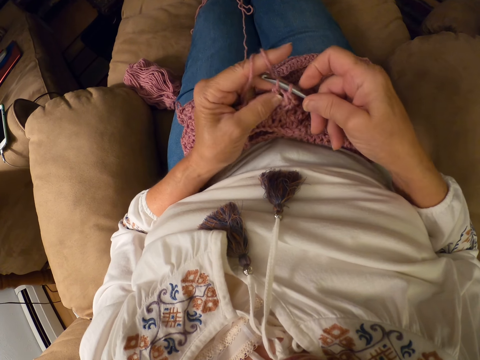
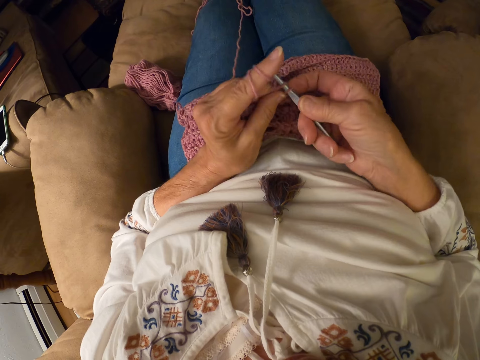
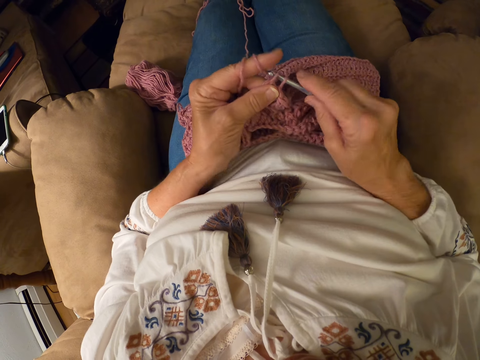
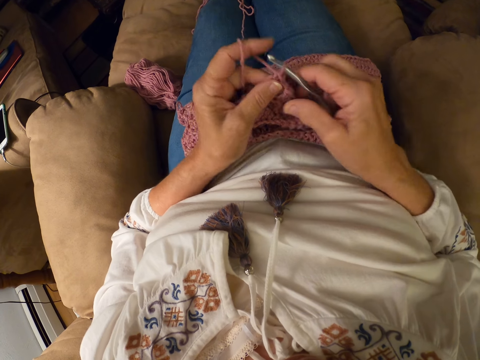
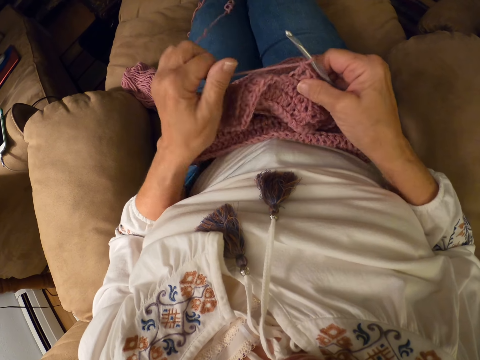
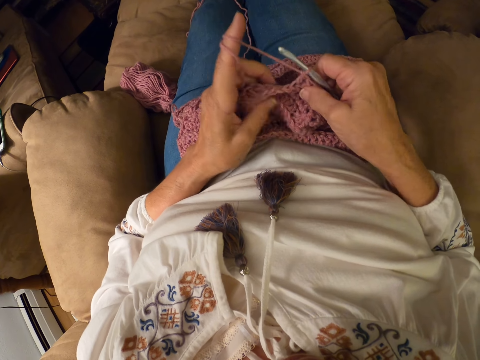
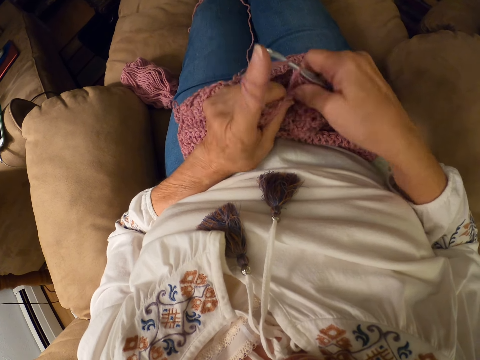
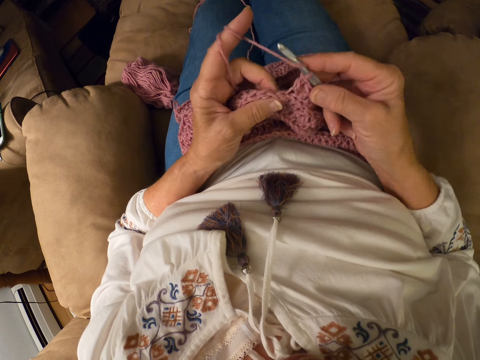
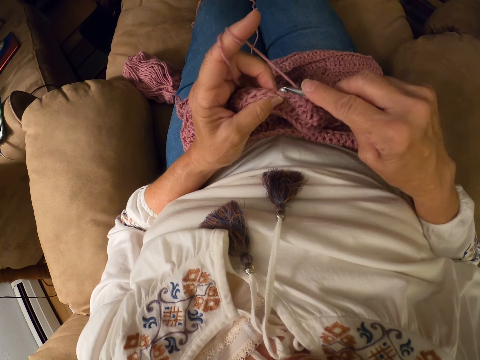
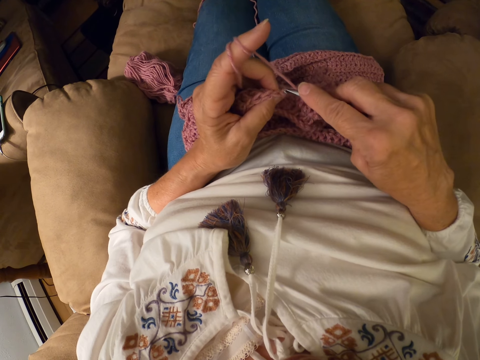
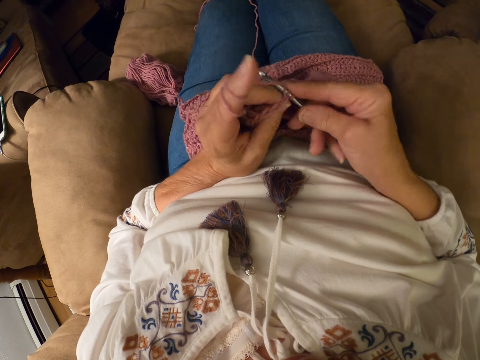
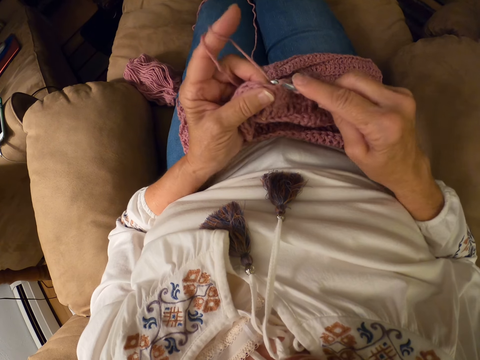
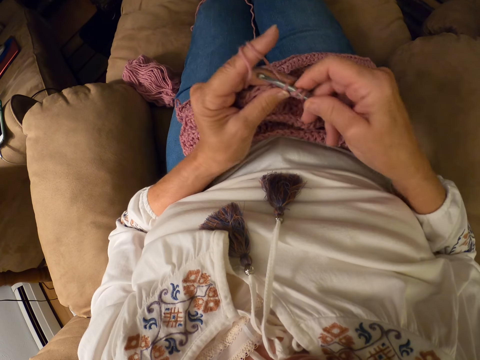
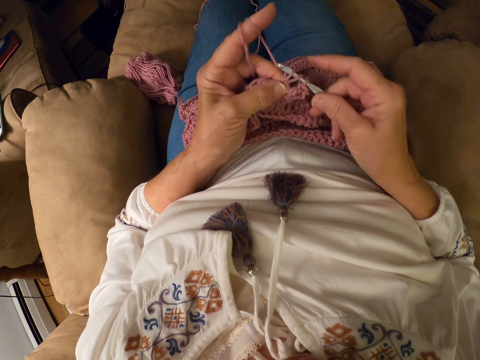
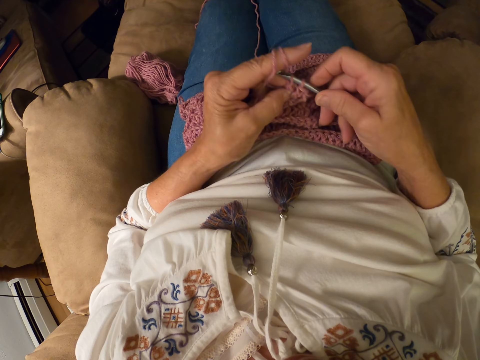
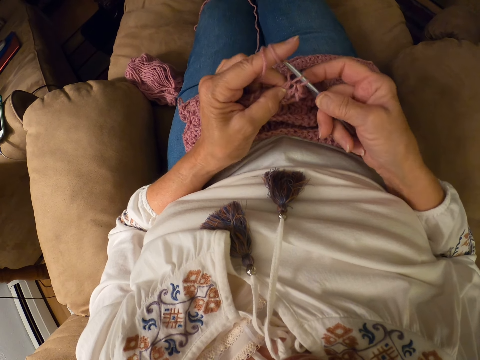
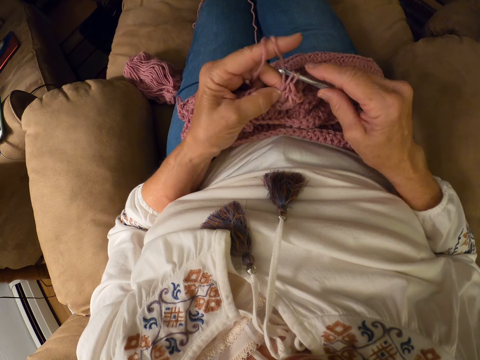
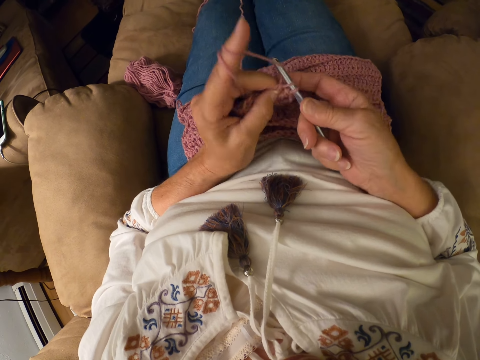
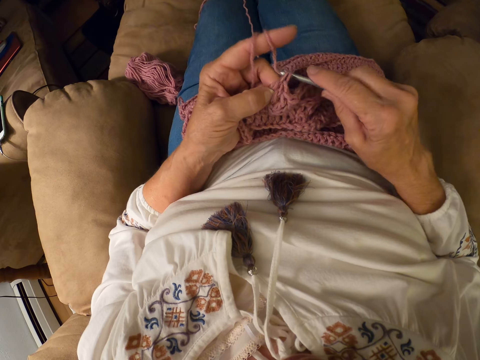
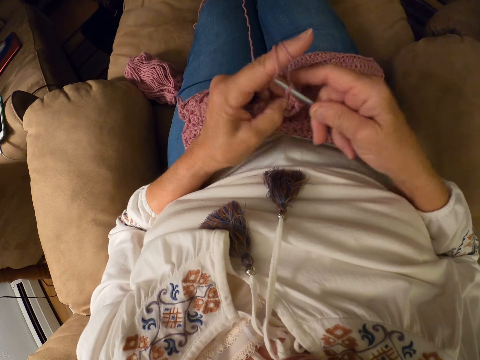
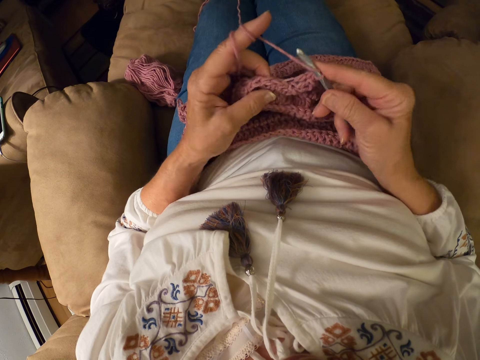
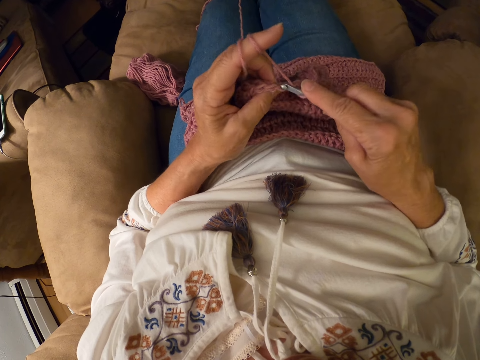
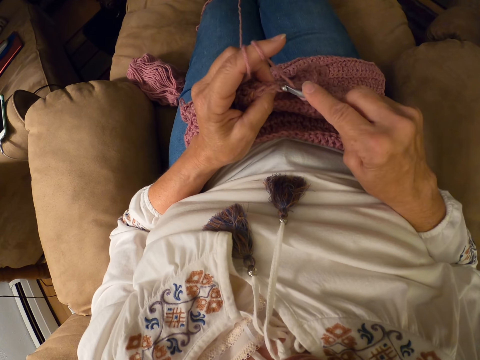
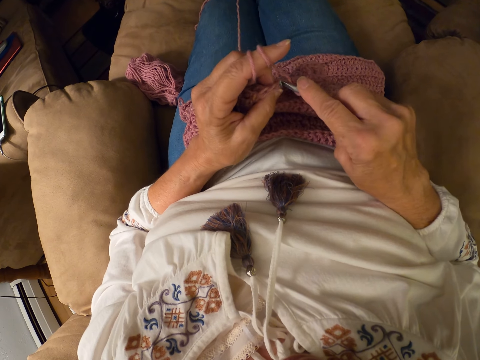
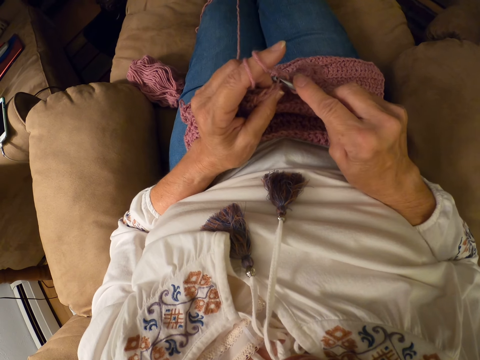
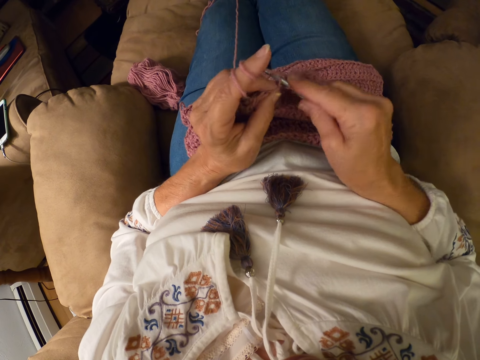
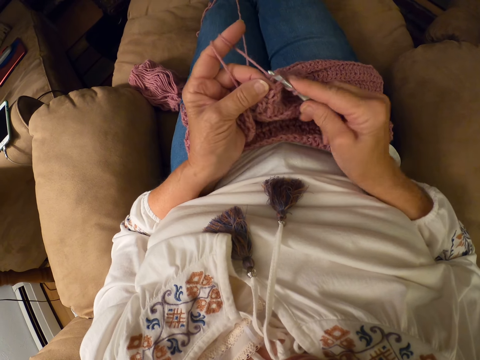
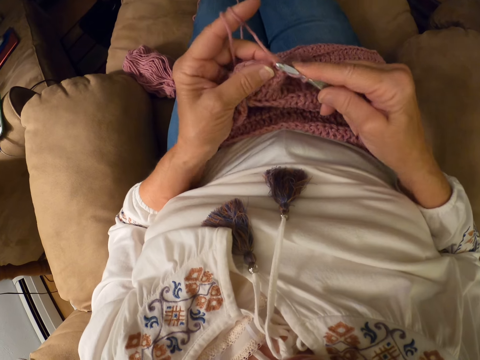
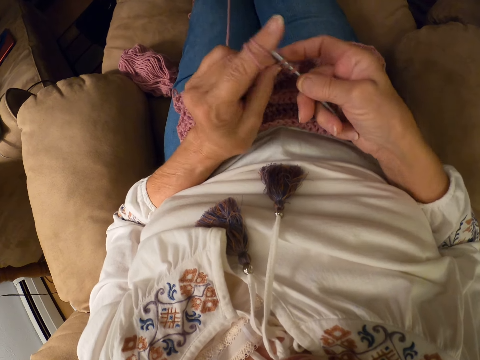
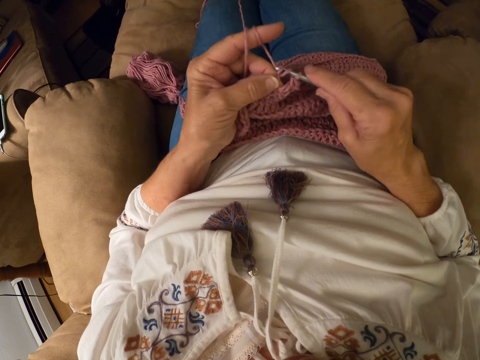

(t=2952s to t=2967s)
The camera wearer rolls the yarn with her left index finger. She crochets the yarn with a crochet hook.

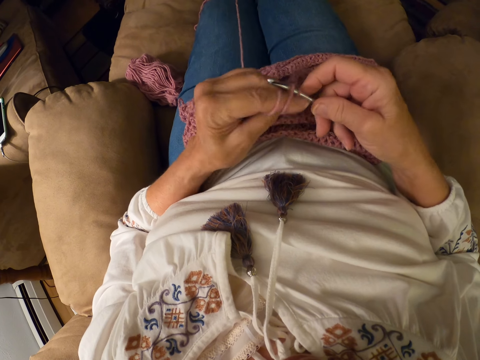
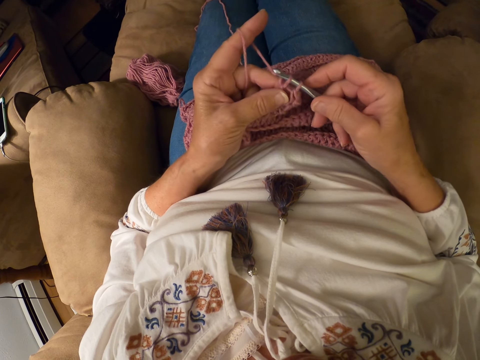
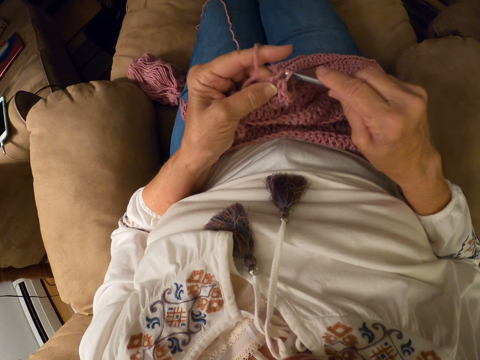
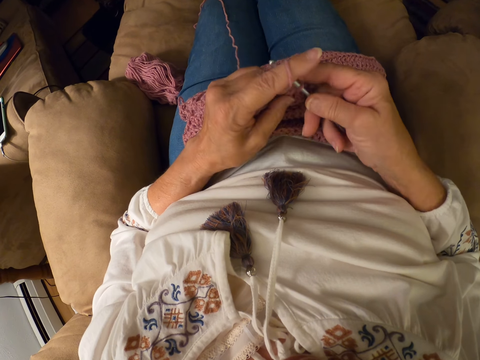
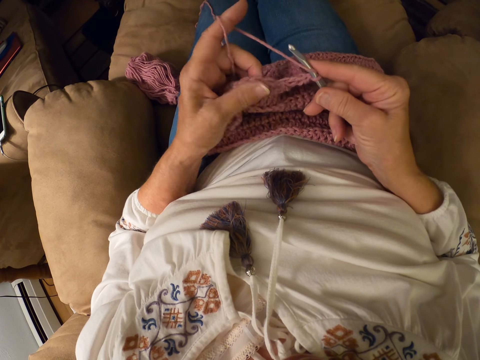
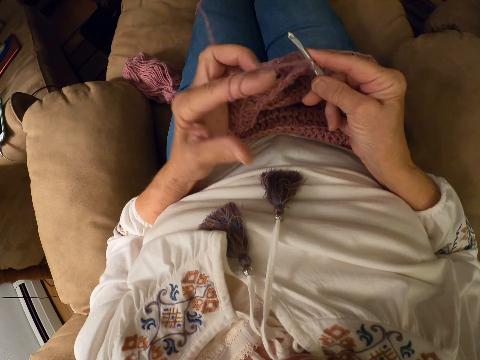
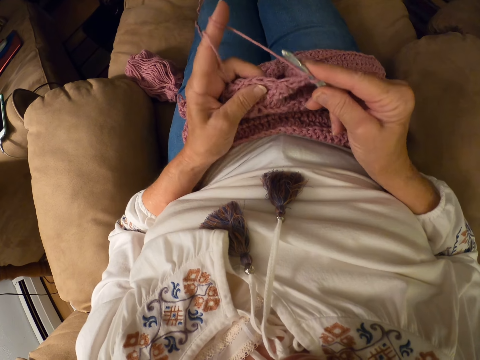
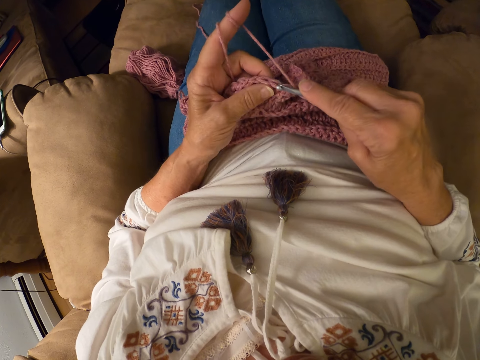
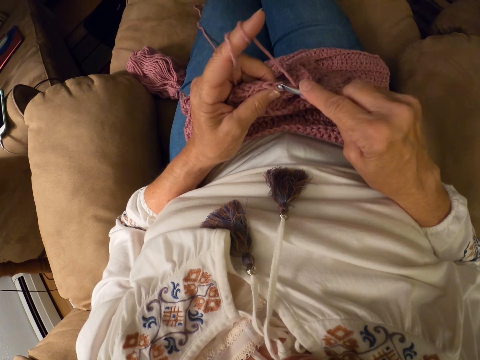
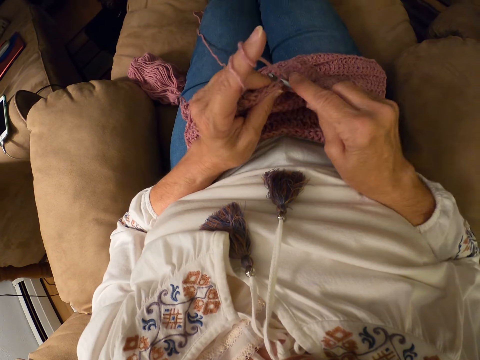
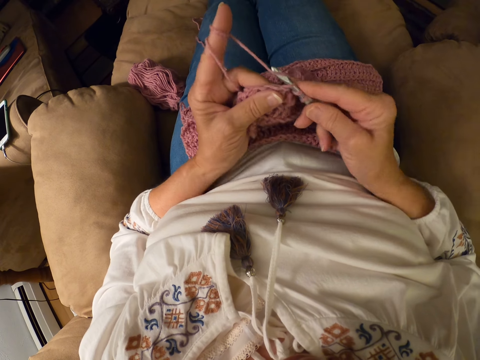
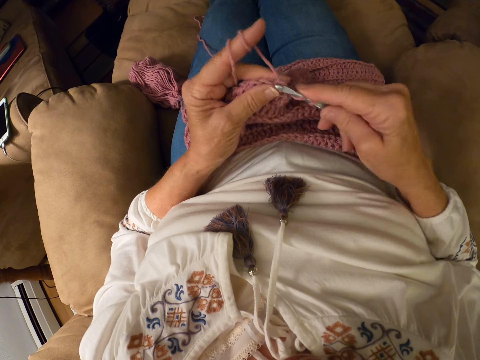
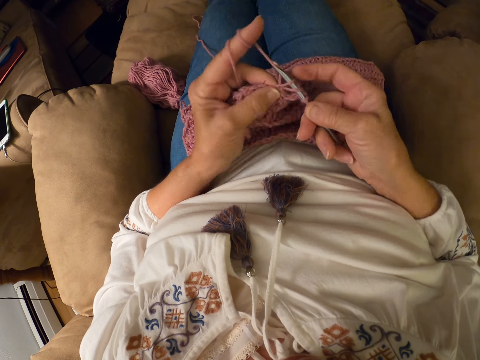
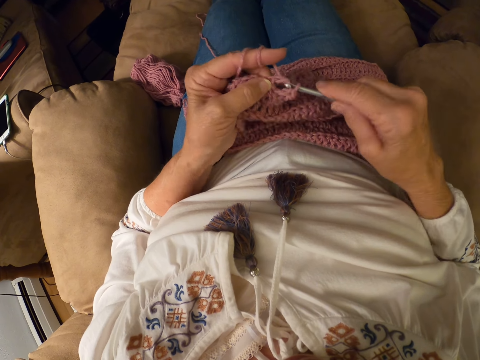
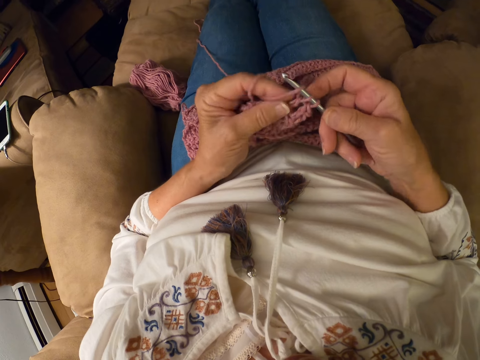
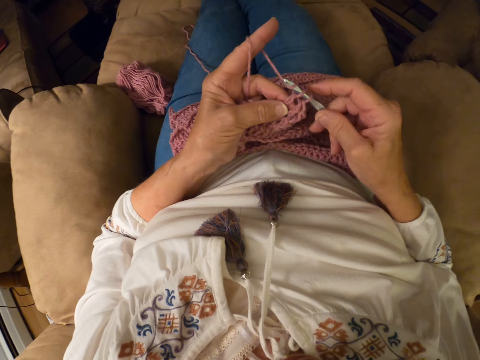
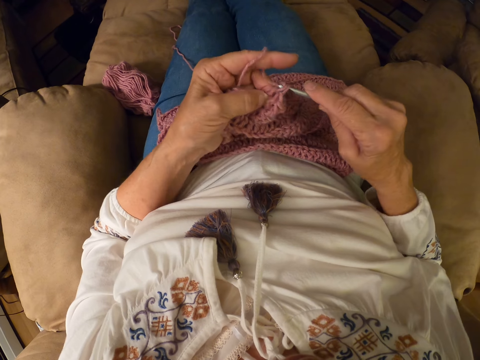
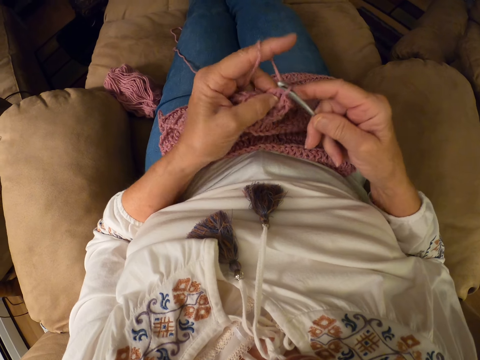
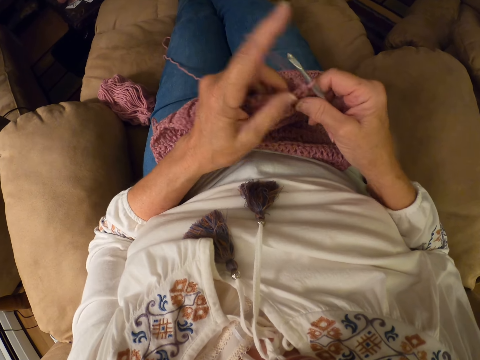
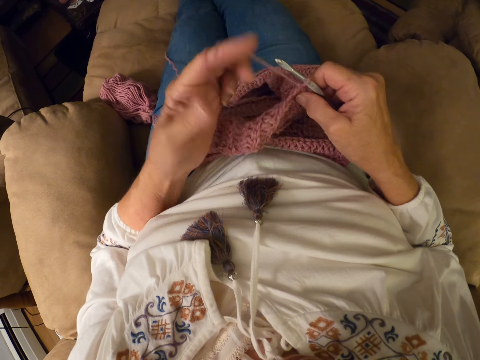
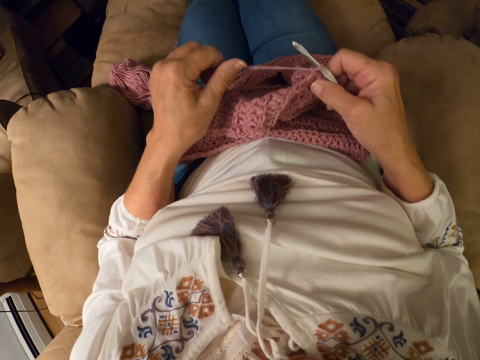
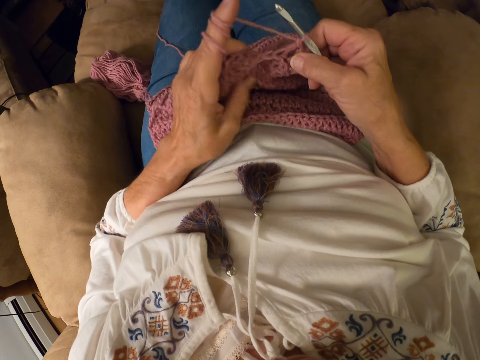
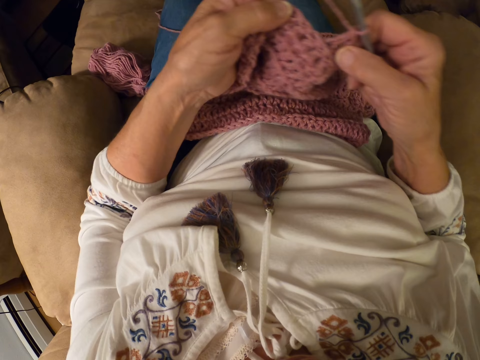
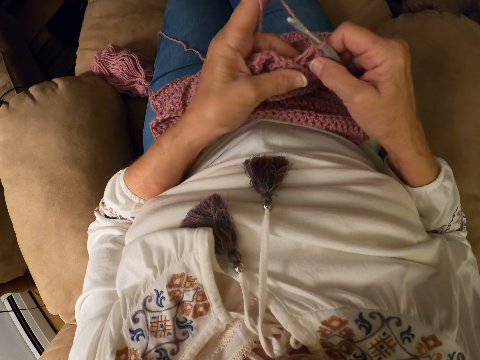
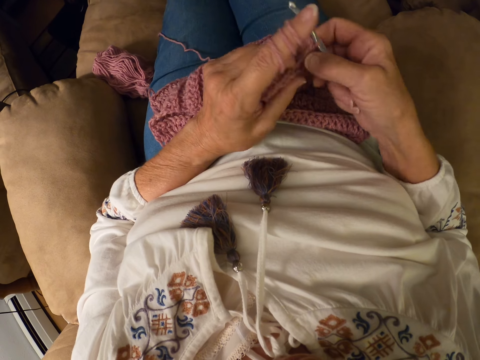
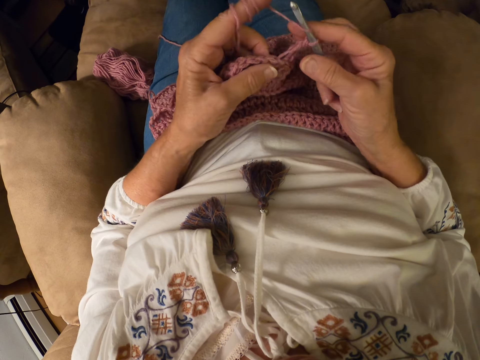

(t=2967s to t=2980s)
The camera wearer rolls the yarn with her left index finger. She crochets the yarn with a crochet hook. She rolls the yarn with her left index finger.
